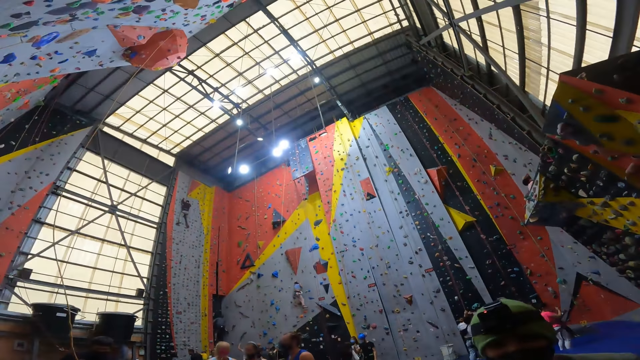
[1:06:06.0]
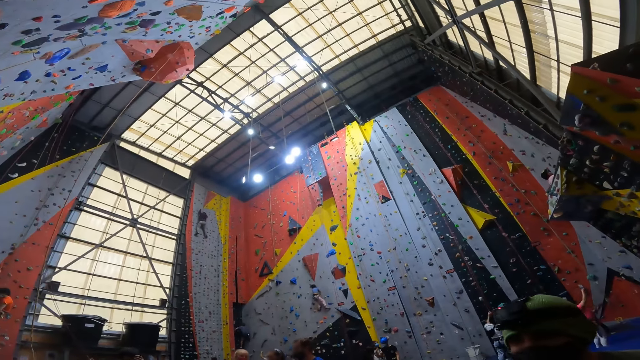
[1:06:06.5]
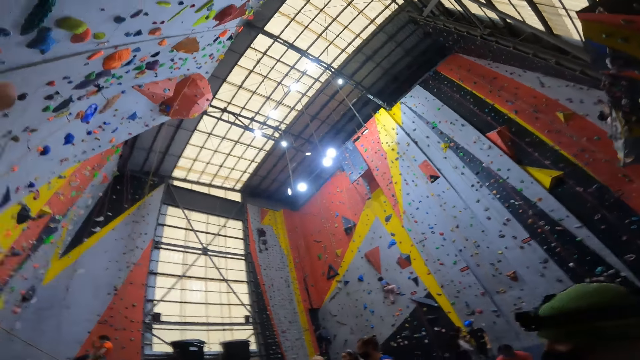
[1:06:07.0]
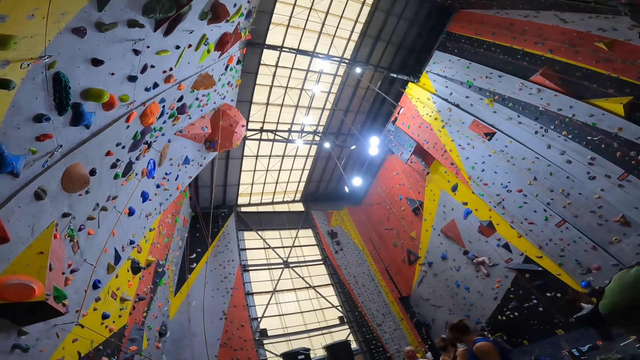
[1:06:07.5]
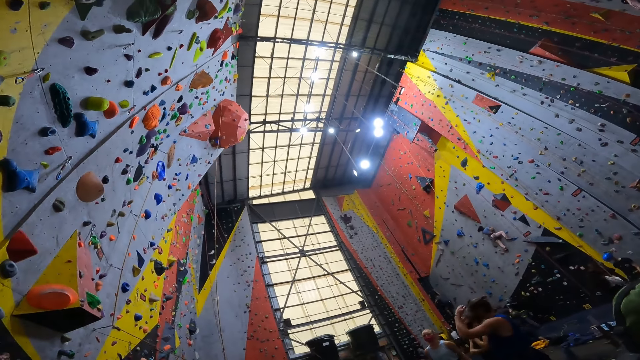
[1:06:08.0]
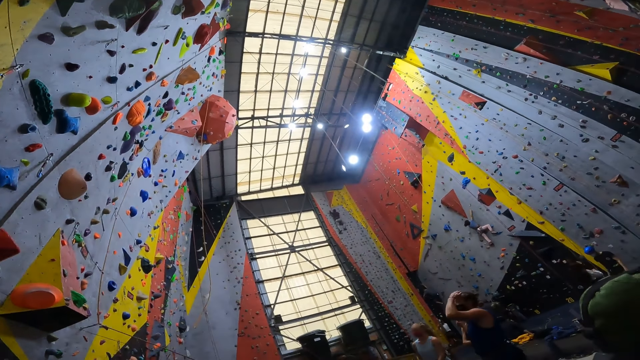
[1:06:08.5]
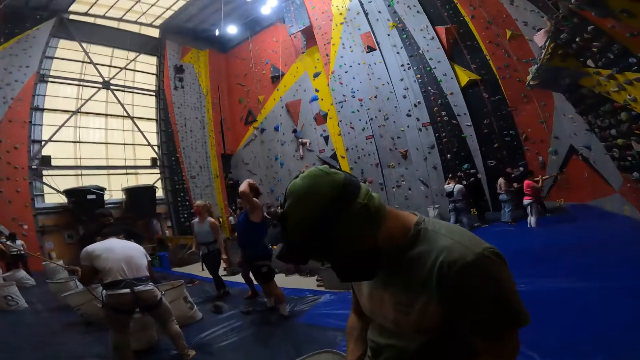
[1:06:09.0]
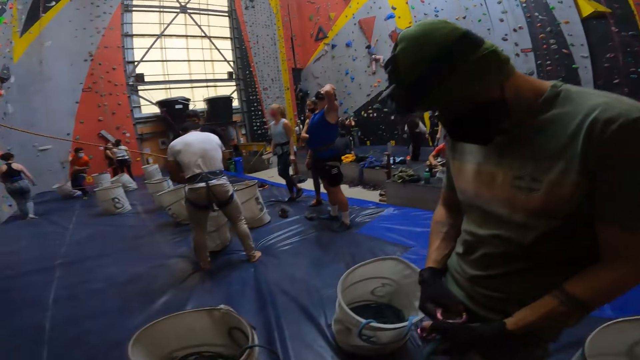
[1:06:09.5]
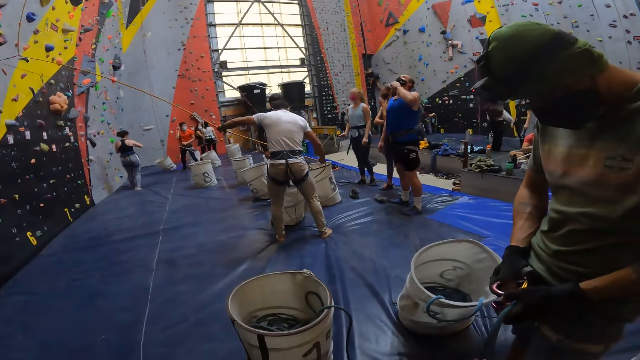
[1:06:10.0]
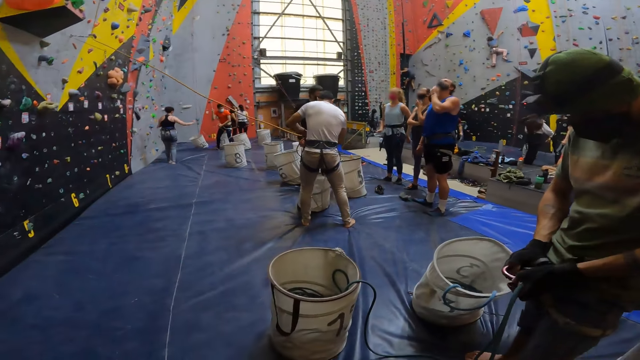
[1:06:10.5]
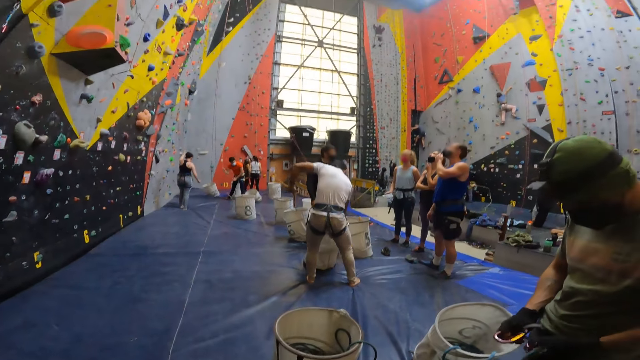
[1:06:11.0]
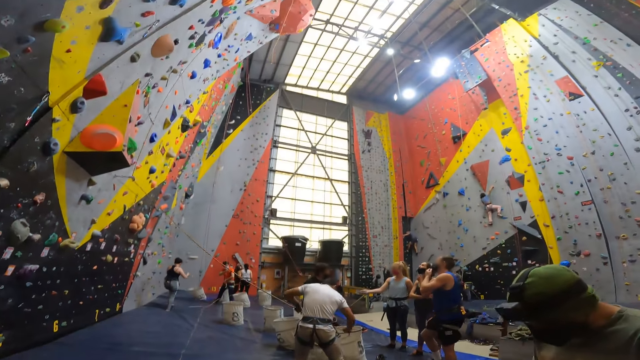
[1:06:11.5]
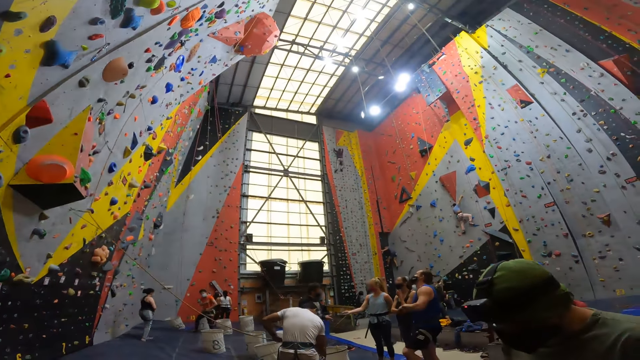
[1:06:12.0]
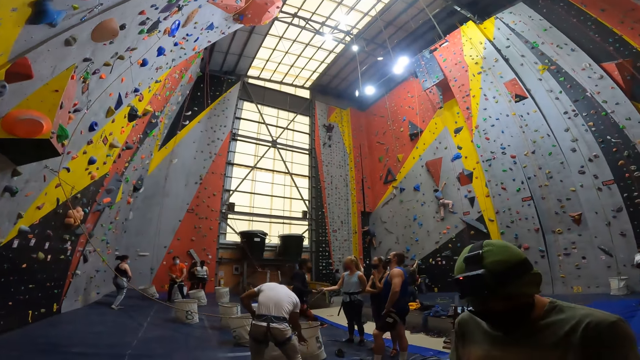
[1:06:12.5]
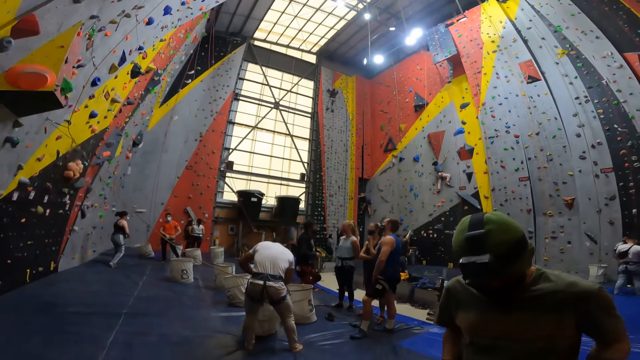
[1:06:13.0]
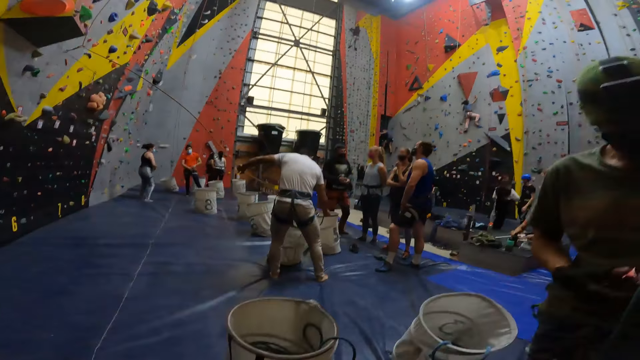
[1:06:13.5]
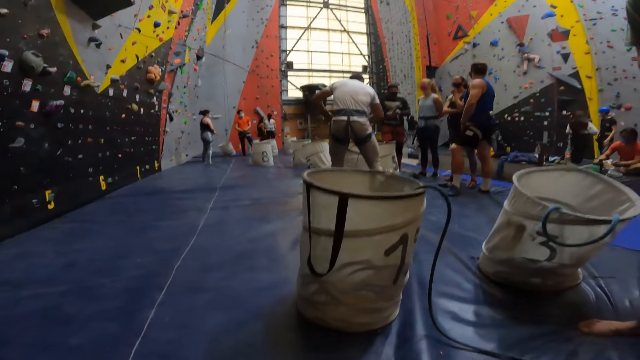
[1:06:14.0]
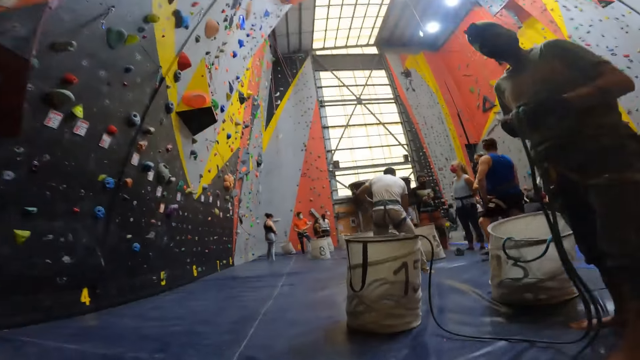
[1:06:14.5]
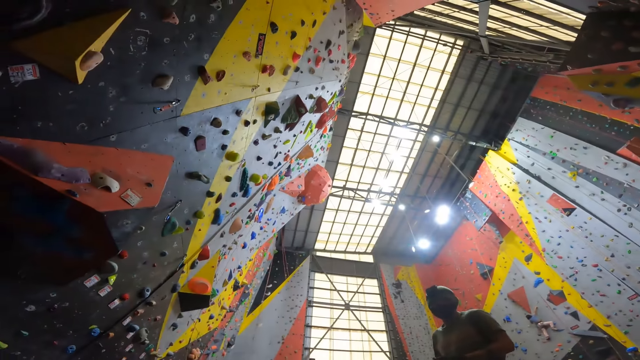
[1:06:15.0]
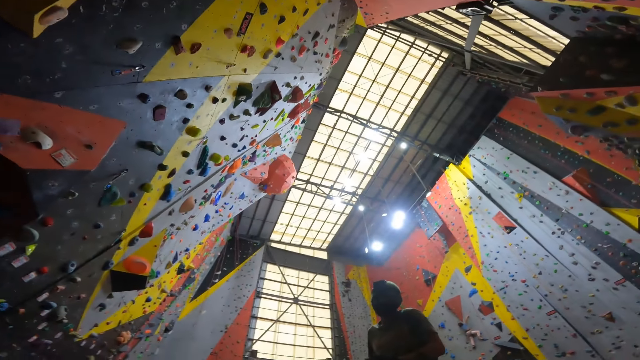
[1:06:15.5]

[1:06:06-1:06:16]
The camera wearer stares at the wall. A person moves a hand from the face. The camera wearer looks around. Another person ties the rope.

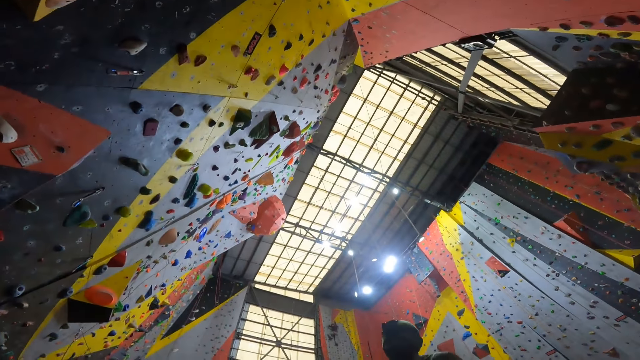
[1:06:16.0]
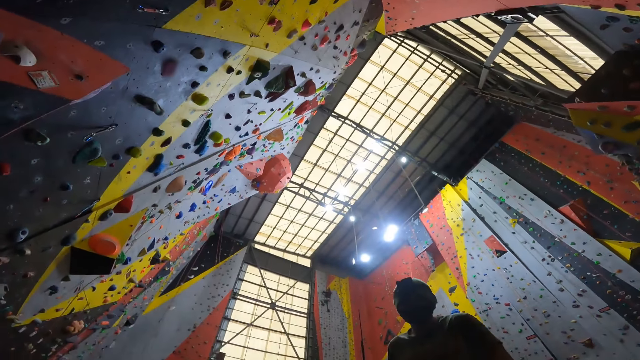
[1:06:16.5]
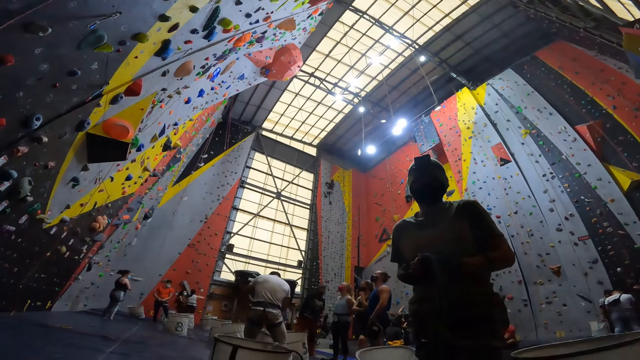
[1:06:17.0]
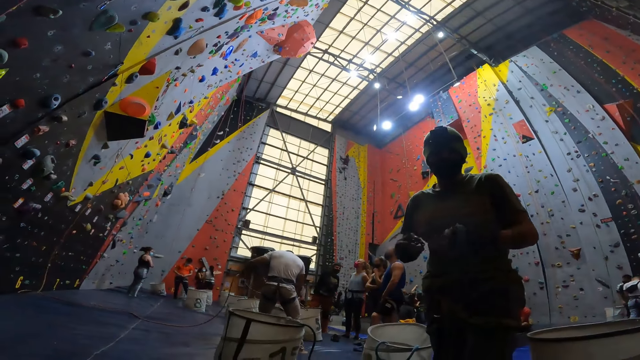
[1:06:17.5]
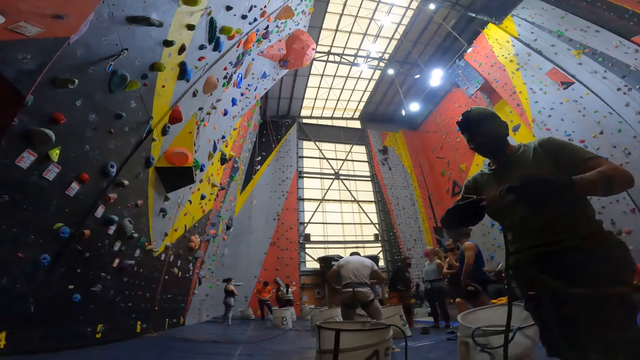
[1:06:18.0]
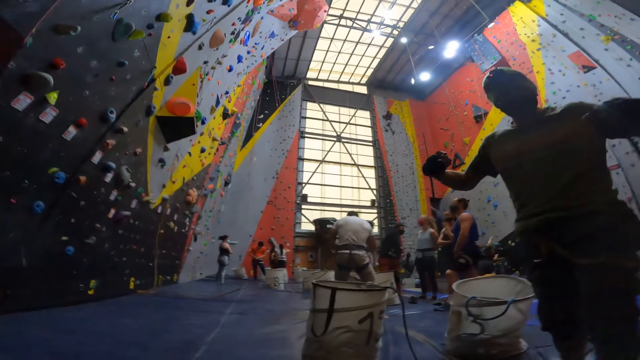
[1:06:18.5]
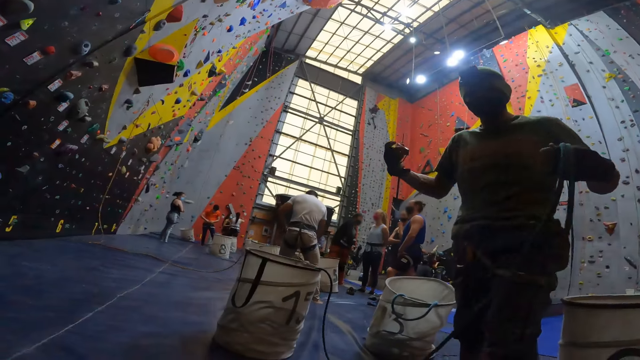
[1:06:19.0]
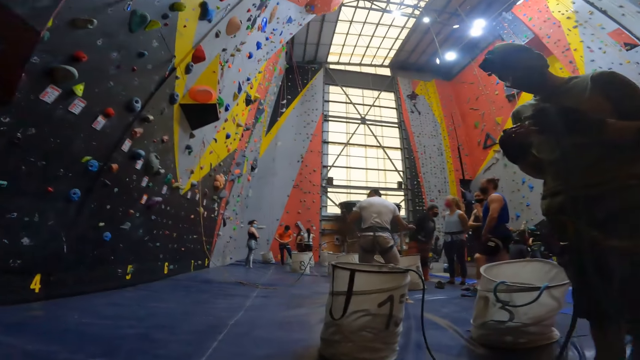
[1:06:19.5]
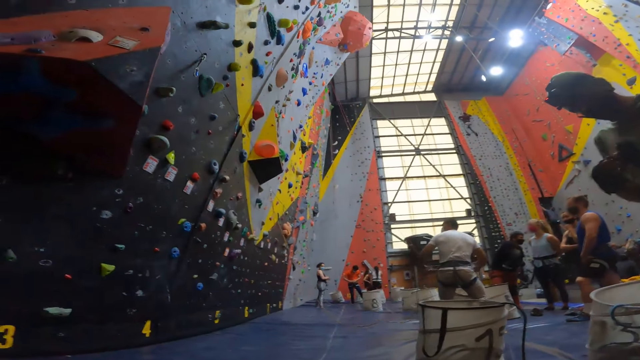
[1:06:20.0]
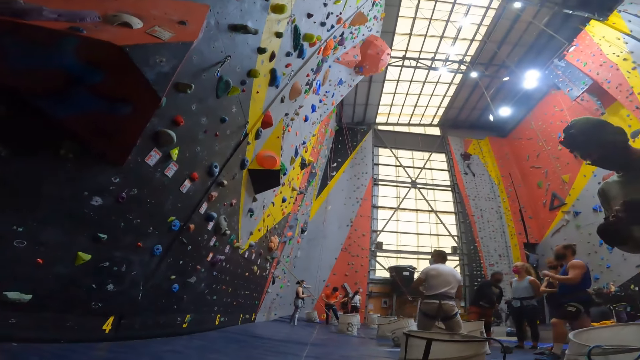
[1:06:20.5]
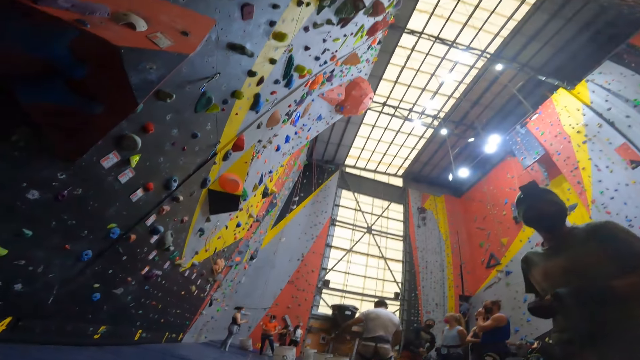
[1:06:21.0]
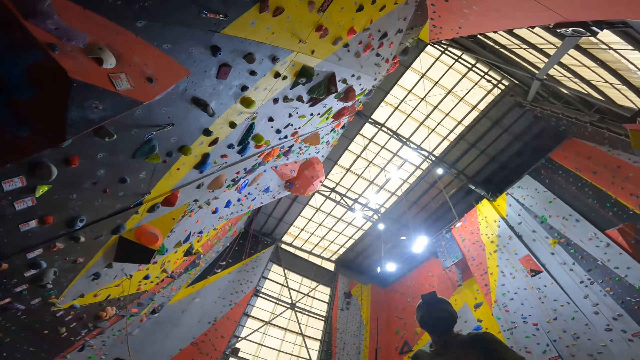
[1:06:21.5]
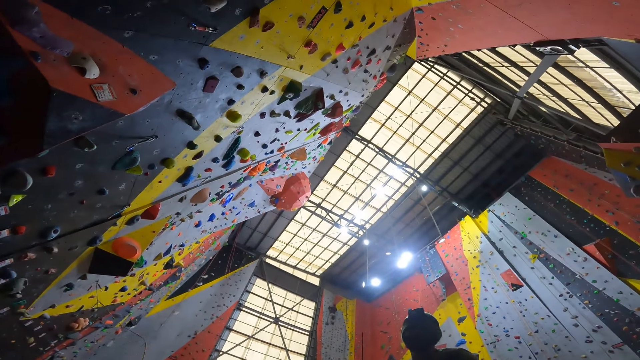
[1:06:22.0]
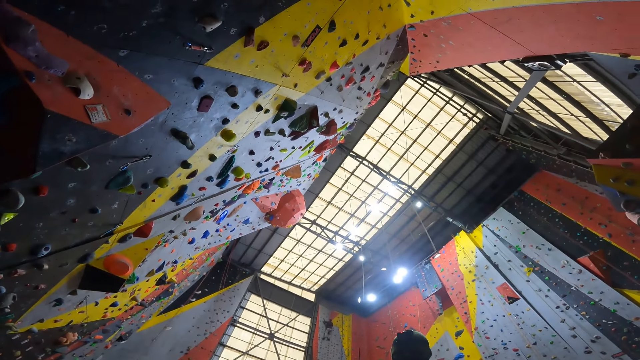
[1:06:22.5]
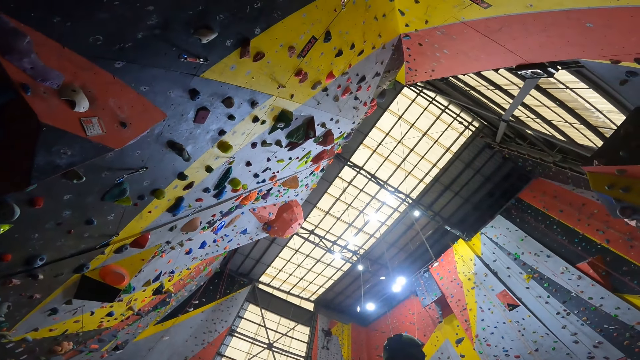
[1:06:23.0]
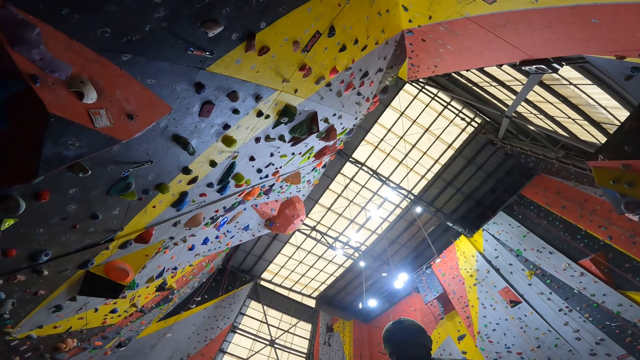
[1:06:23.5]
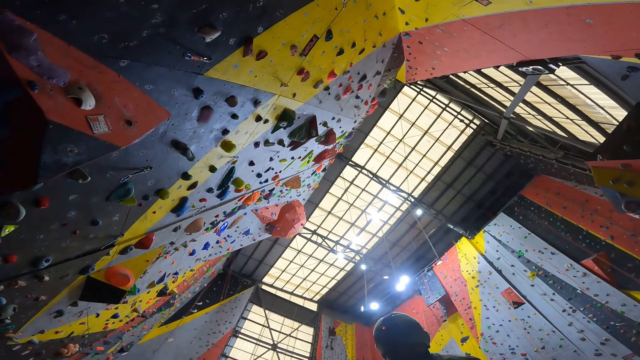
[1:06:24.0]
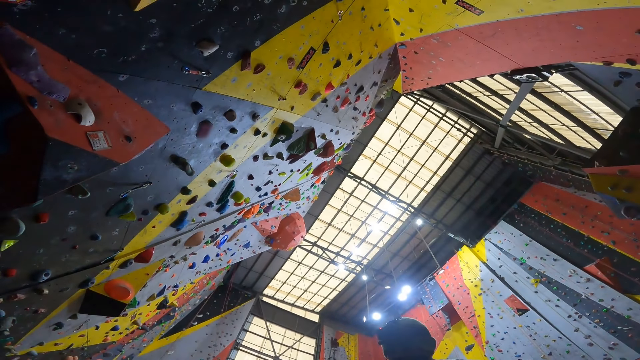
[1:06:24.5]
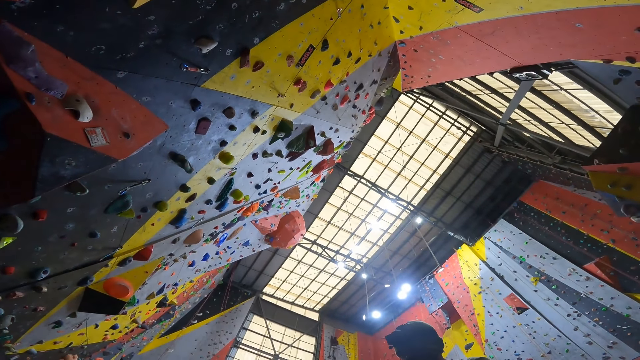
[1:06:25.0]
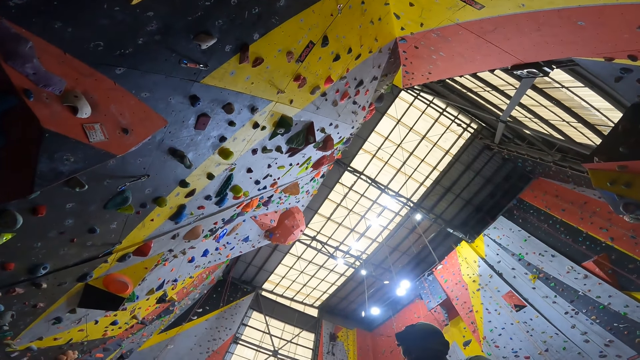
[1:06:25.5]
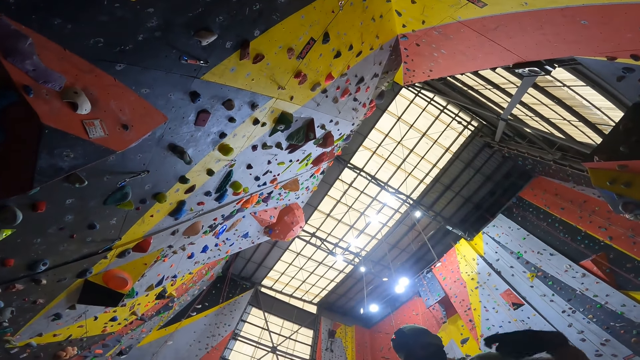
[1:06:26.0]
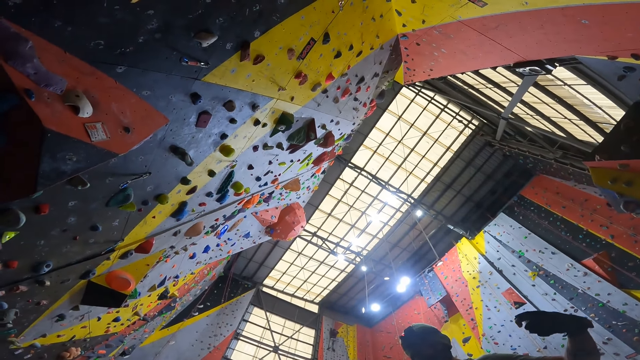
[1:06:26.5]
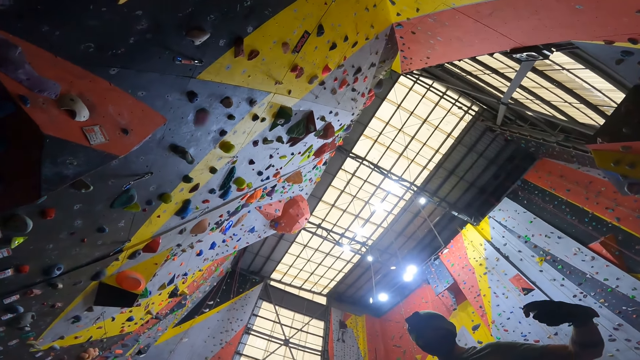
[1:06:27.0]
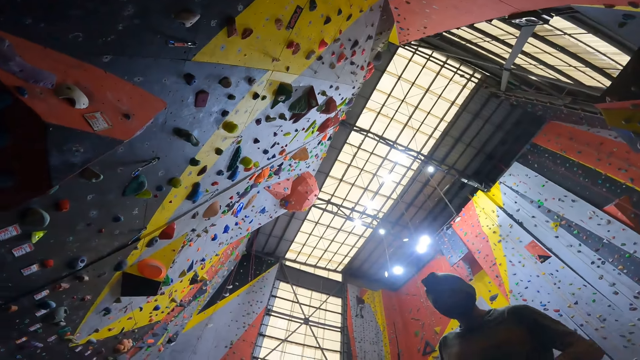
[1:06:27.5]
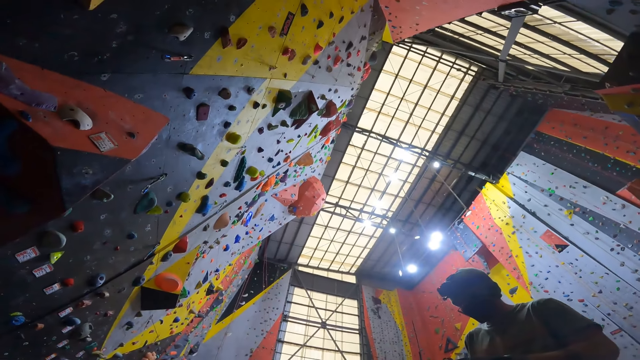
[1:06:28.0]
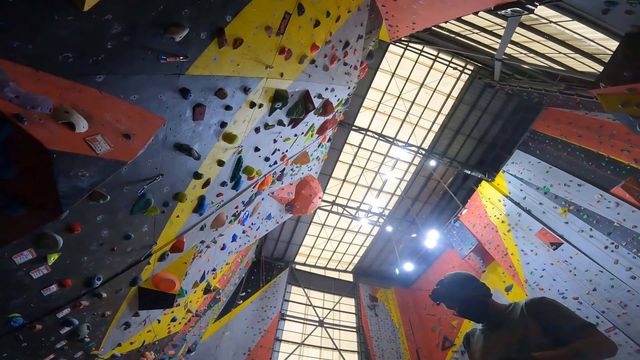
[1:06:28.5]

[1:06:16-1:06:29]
A person adjusts a hose pipe. The person pulls the rope. The camera wearer stares at the wall. They look around. The person moves the left hand.
